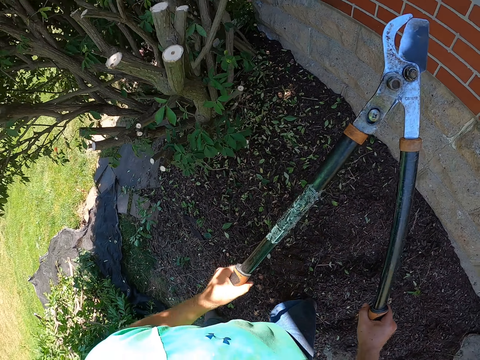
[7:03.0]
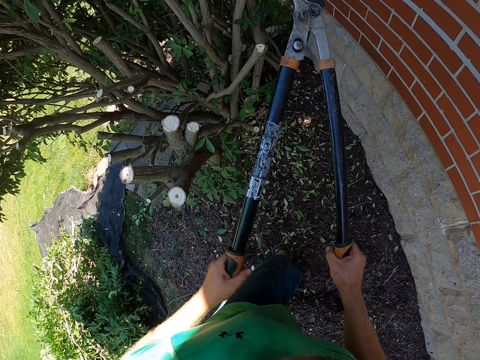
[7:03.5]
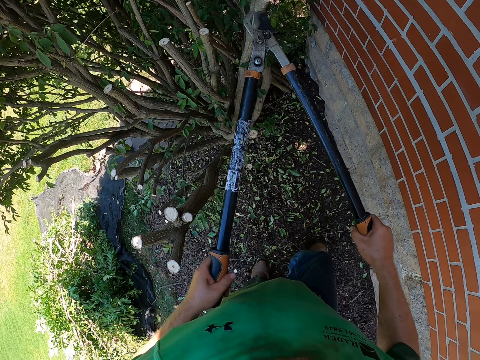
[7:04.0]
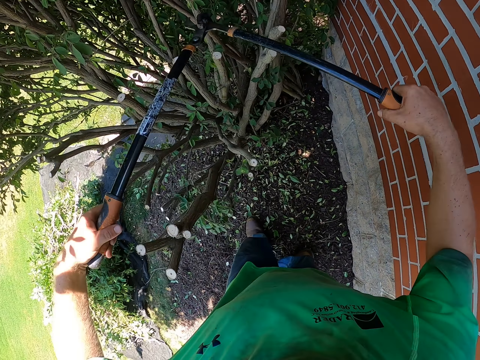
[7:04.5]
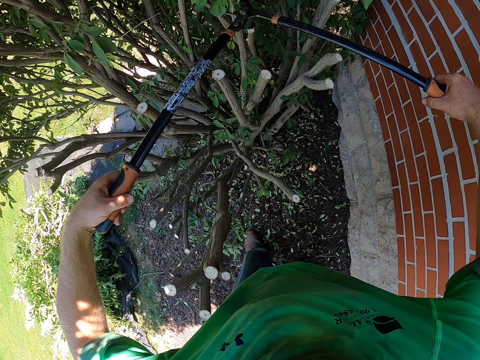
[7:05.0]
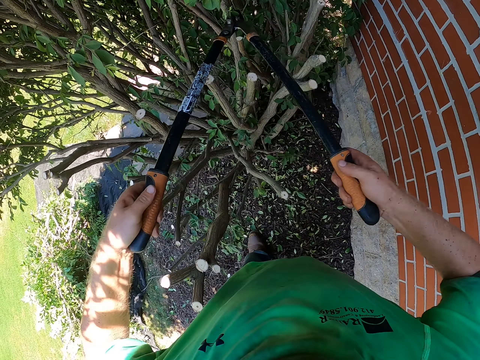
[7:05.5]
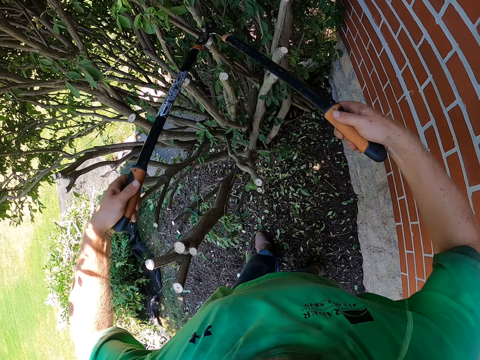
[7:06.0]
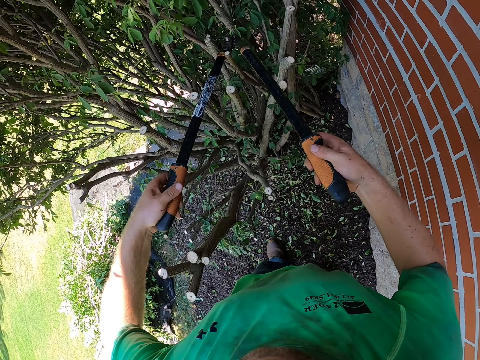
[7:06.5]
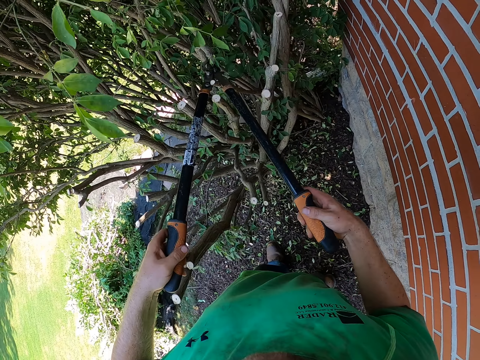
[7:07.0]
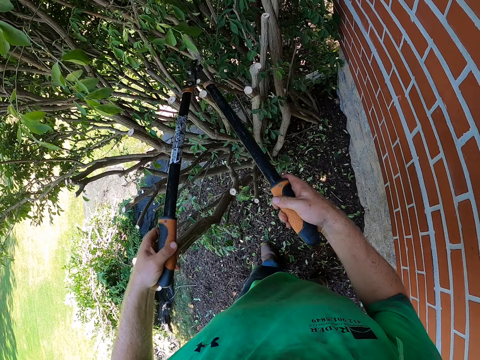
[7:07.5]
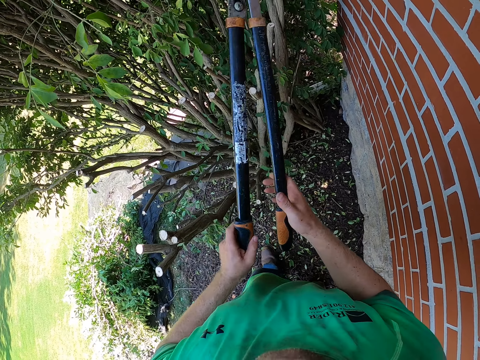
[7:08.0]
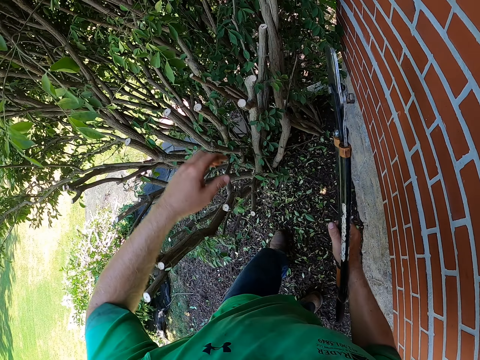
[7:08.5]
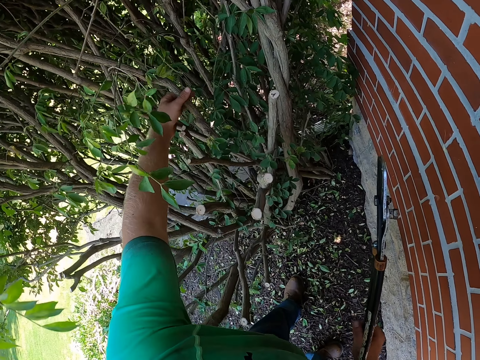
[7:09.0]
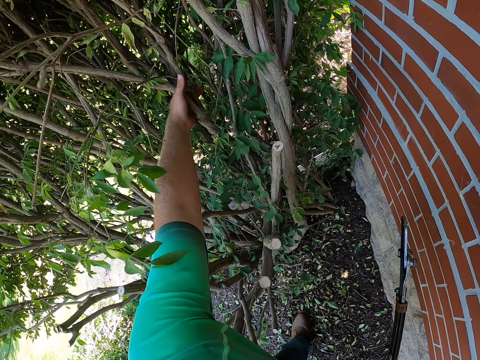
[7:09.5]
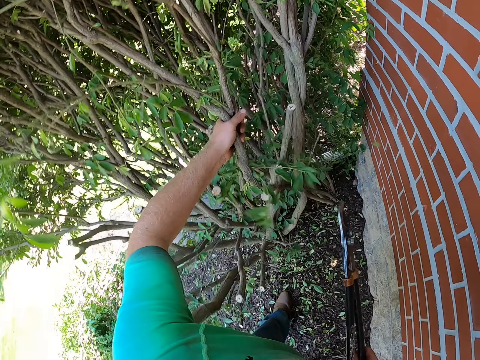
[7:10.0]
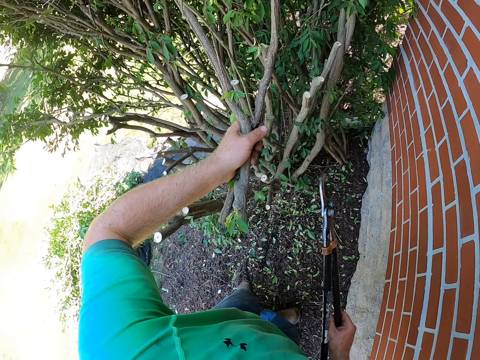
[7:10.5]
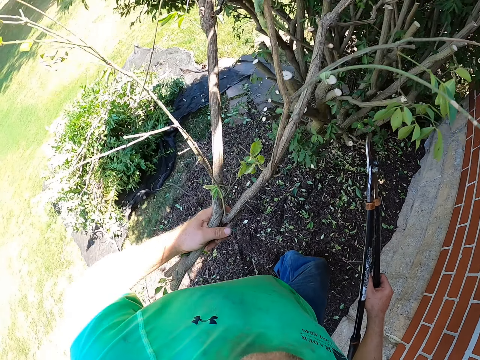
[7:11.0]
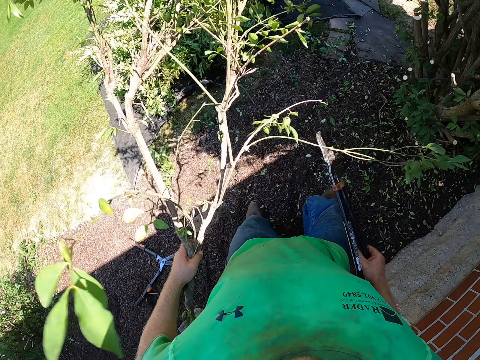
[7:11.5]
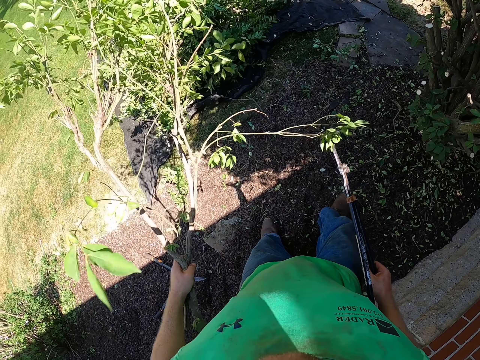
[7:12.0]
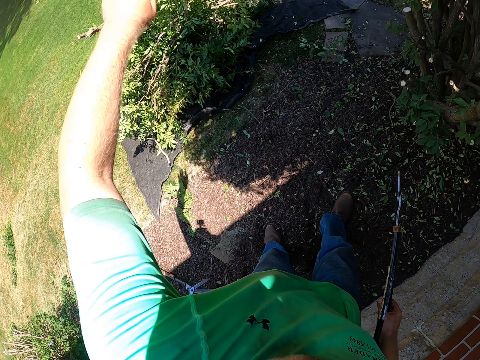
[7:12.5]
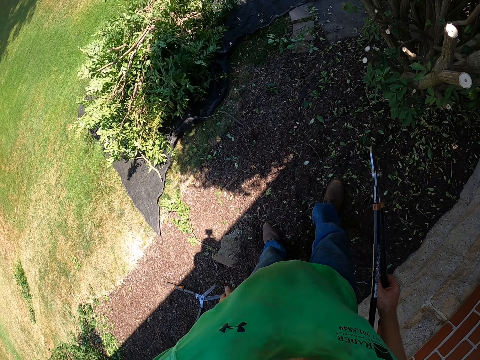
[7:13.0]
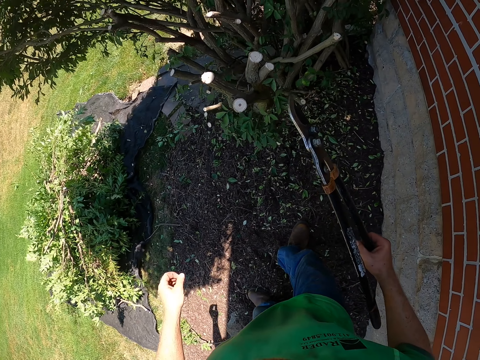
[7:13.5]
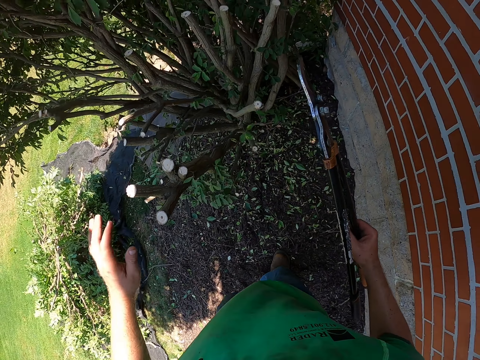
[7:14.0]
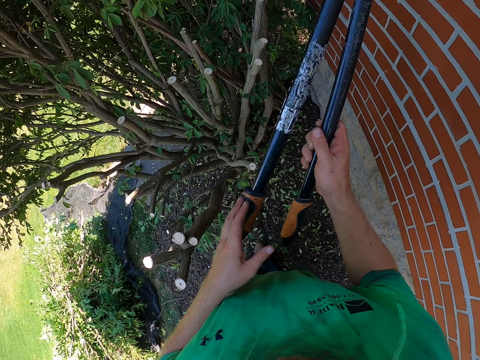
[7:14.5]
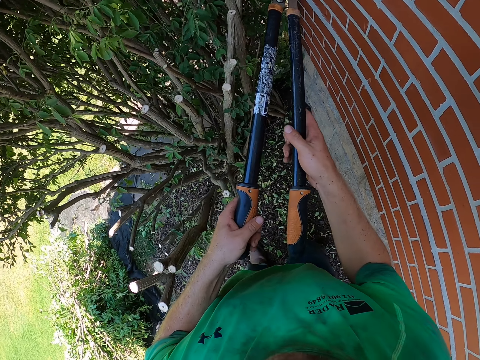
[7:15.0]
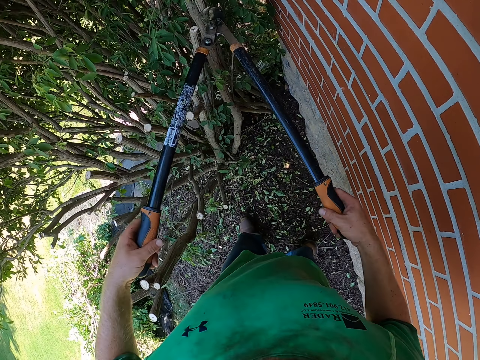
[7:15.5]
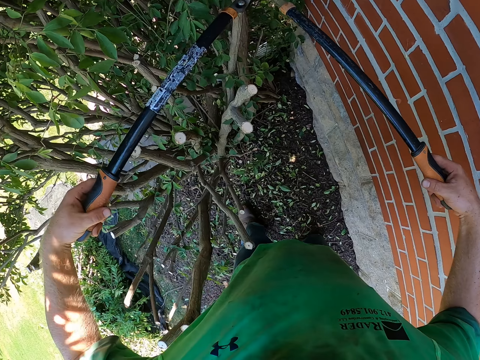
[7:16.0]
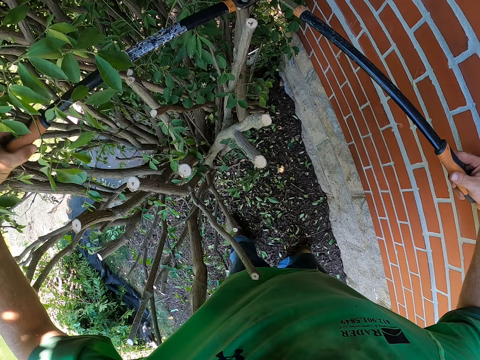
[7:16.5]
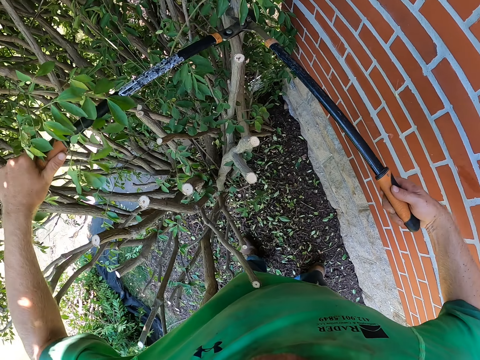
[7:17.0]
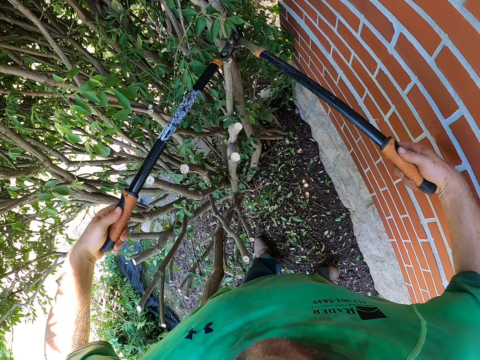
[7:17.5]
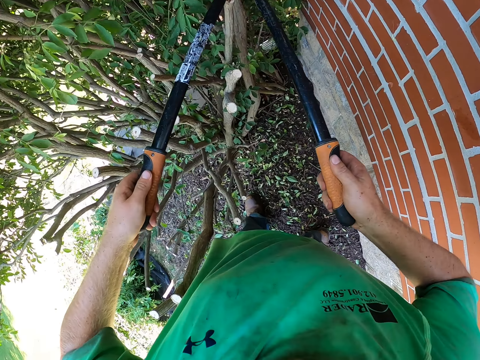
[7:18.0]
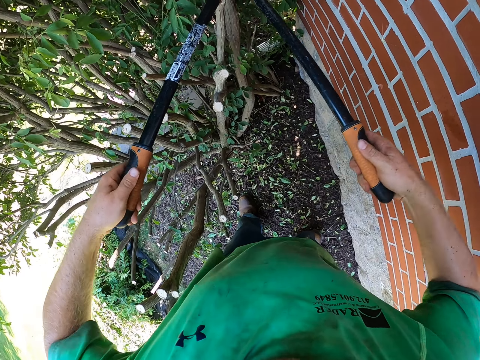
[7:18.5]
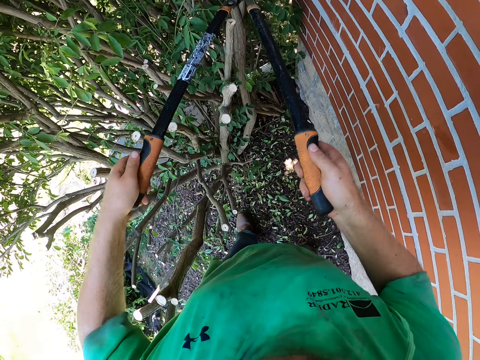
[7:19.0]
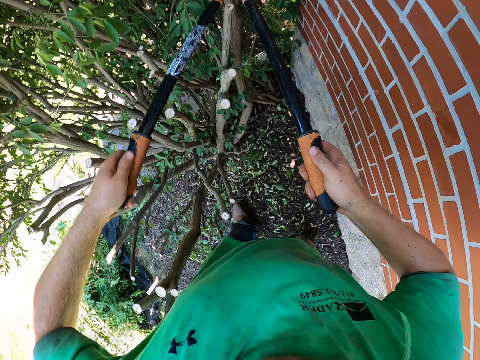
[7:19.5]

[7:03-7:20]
The camera wearer prunes the tree with the loopers. He pulls a felled tree branch from the tree with his left hand. He drops the felled tree branch on the sack on the ground with his left hand. He prunes the tree with the loopers.

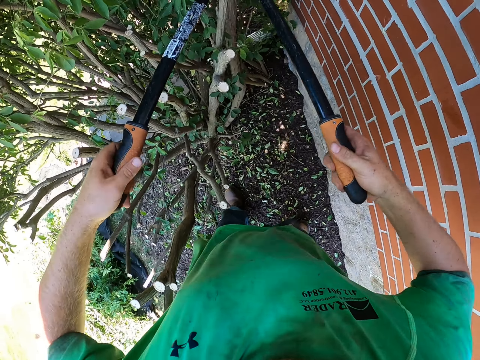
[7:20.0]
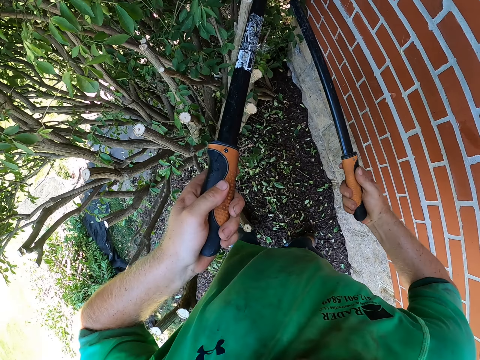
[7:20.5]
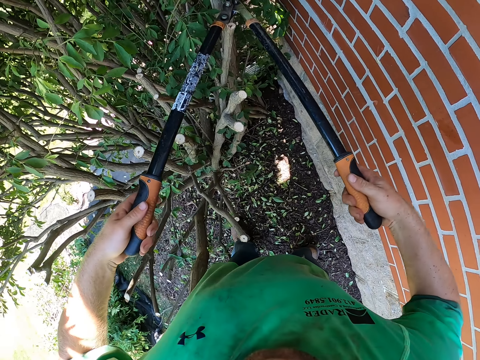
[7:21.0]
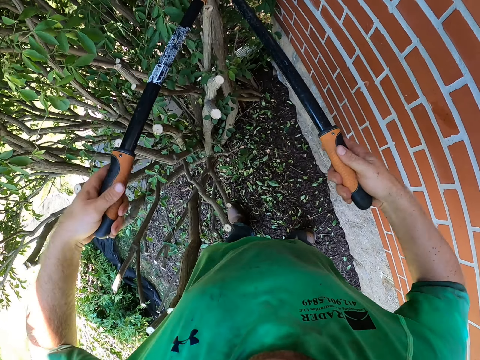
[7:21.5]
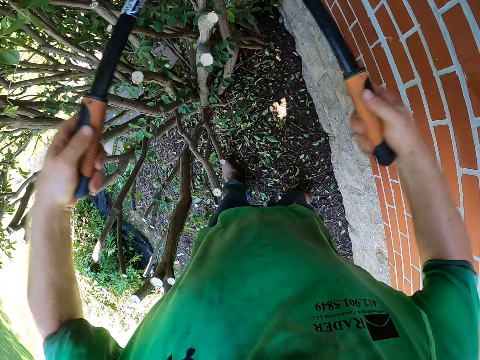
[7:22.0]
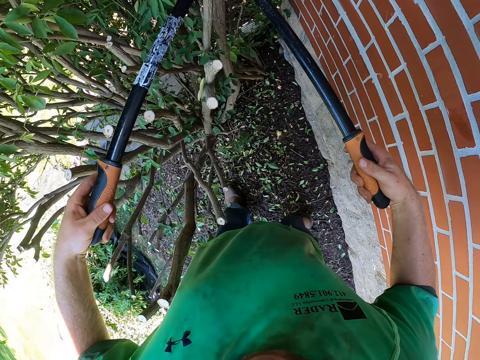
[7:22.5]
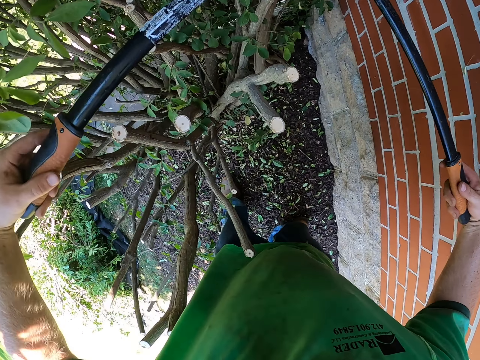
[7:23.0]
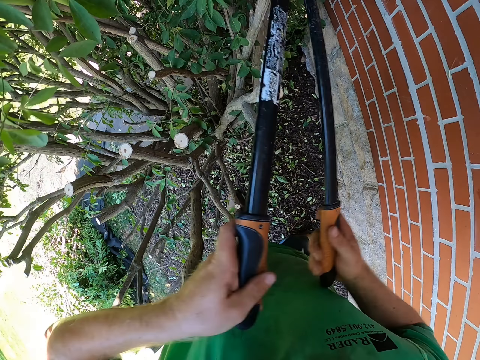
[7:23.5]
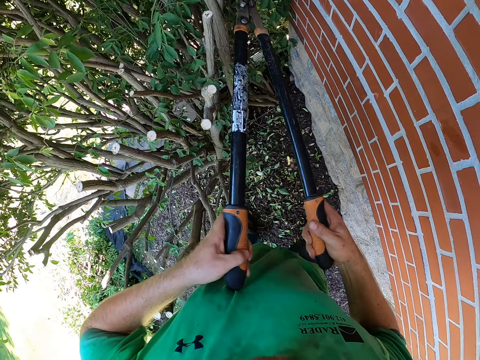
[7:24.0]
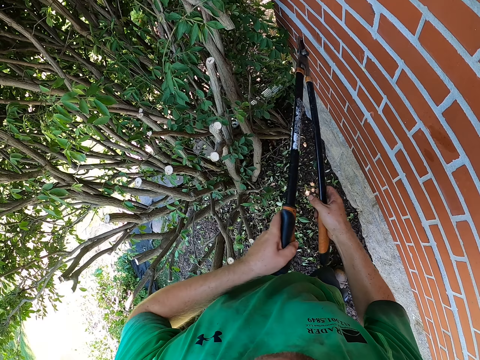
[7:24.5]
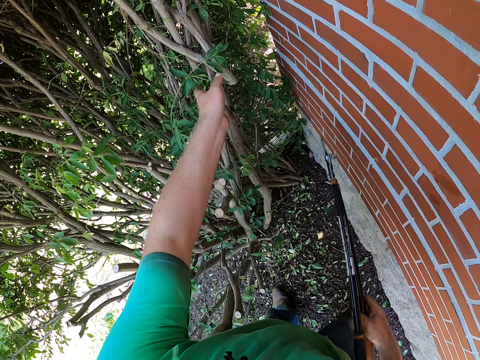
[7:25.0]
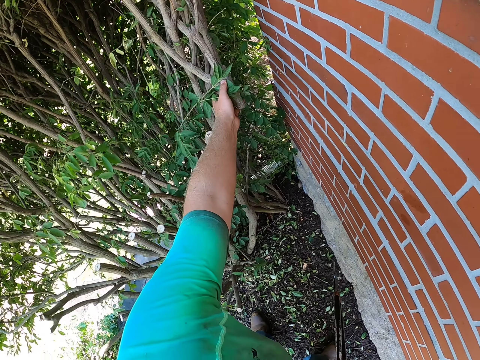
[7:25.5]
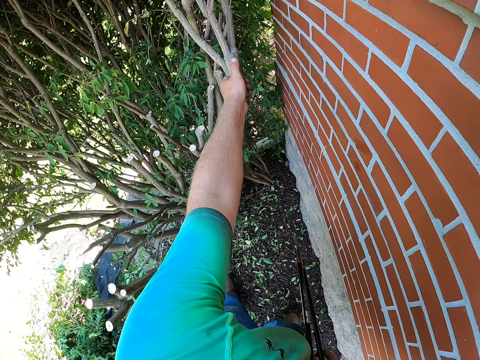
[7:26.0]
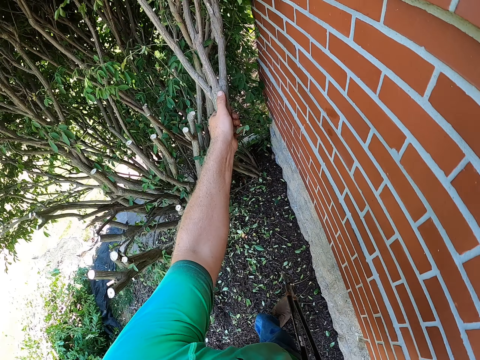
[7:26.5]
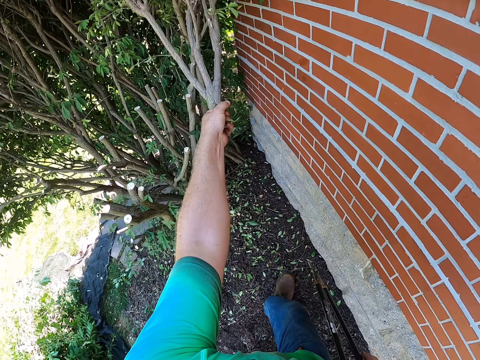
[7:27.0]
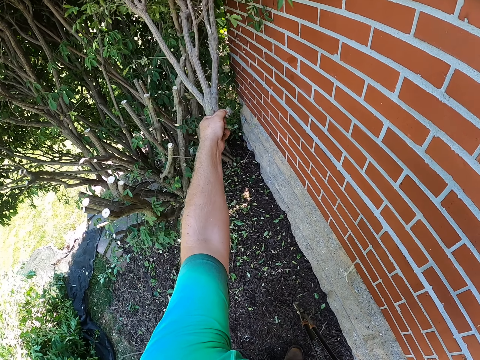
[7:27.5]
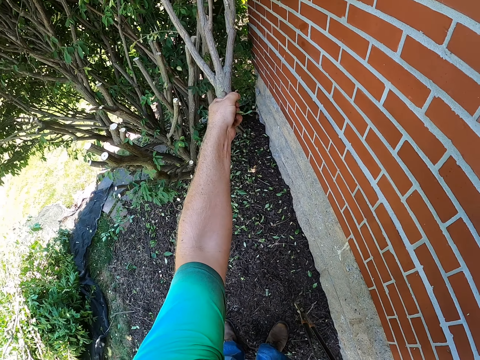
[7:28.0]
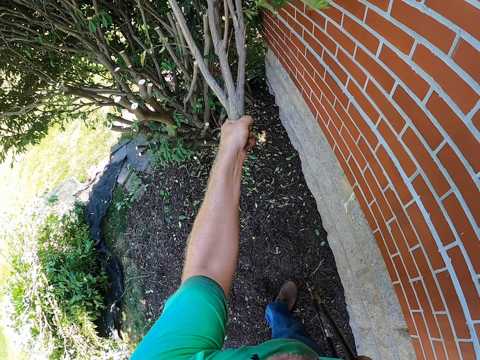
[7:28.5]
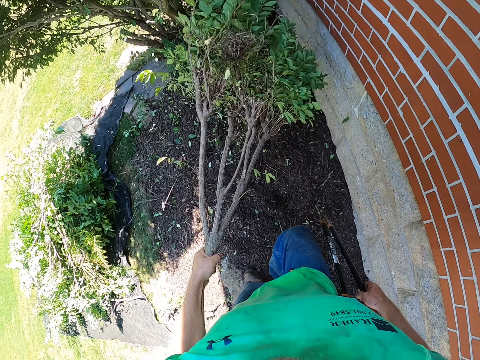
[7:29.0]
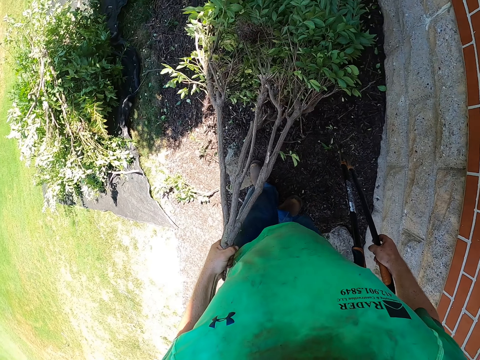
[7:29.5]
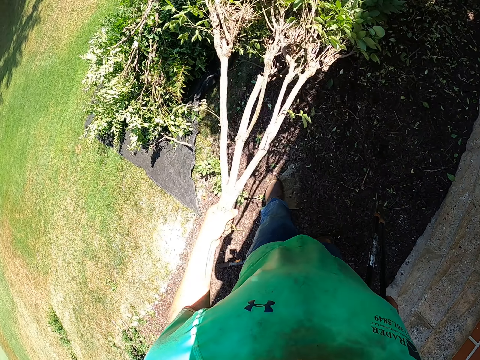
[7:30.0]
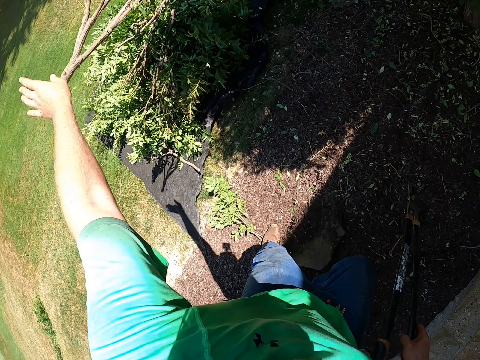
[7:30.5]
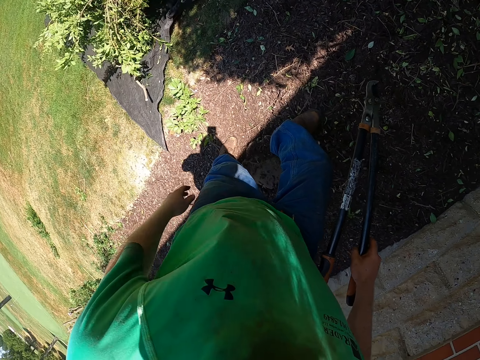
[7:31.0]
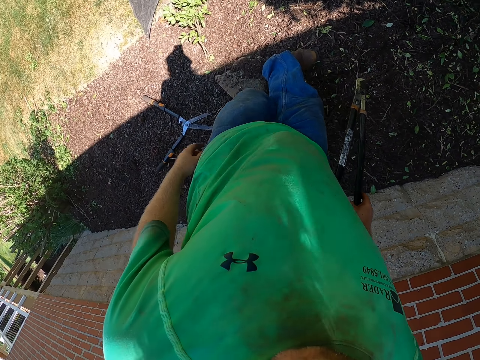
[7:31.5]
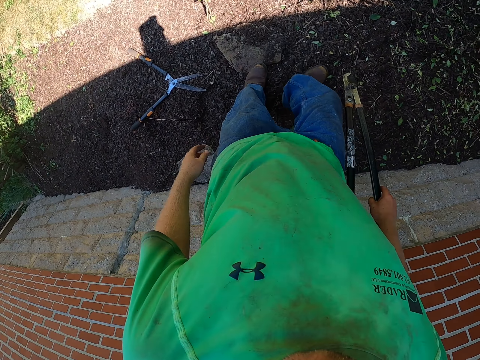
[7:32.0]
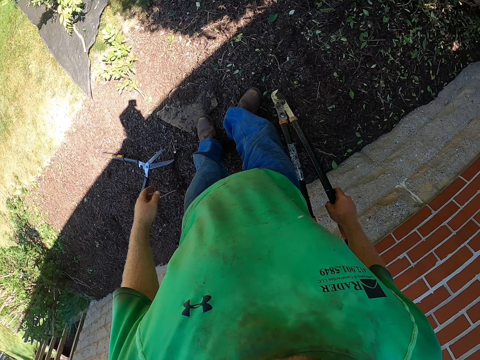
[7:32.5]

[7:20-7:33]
The camera wearer cuts a branch. He pulls a felled tree branch from the tree with his left hand. He touches the branch. He drops the felled tree branch on the sack on the ground with his left hand.
